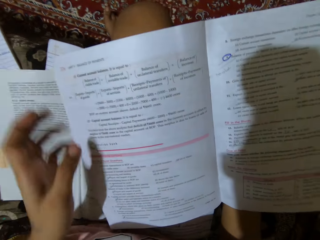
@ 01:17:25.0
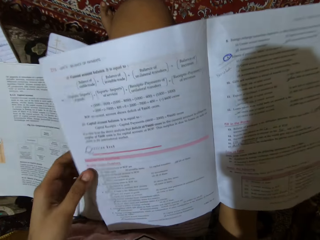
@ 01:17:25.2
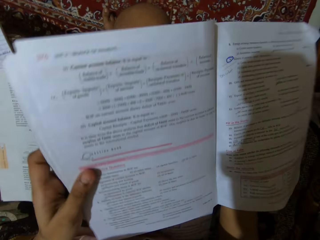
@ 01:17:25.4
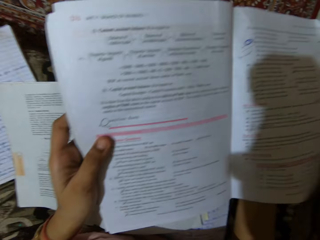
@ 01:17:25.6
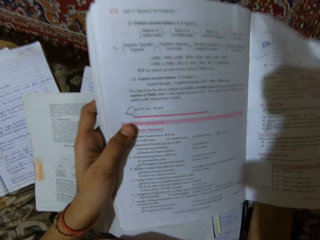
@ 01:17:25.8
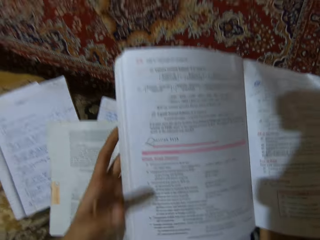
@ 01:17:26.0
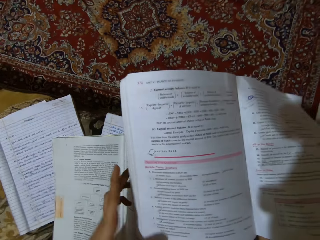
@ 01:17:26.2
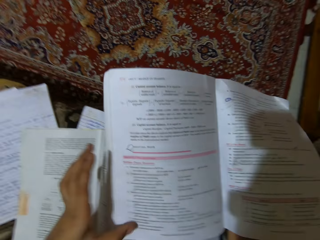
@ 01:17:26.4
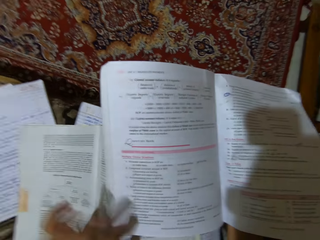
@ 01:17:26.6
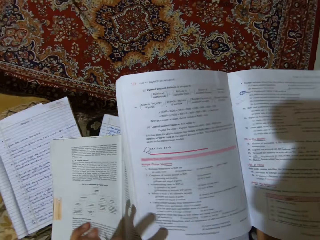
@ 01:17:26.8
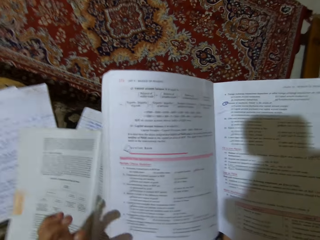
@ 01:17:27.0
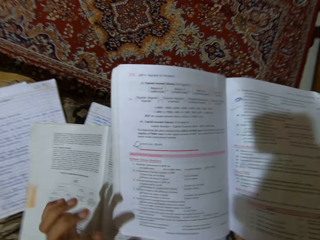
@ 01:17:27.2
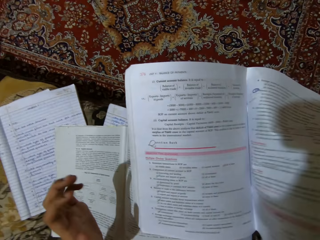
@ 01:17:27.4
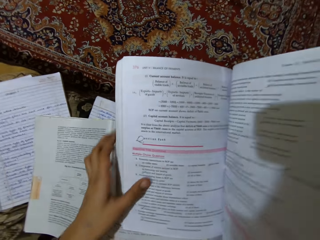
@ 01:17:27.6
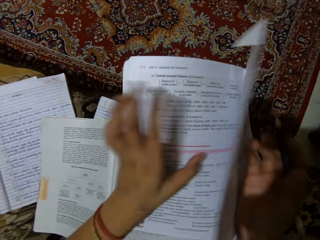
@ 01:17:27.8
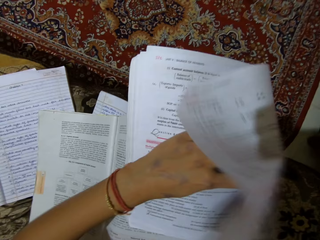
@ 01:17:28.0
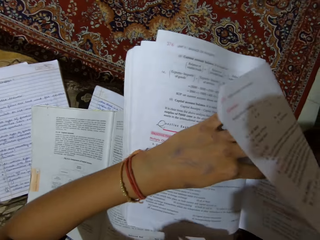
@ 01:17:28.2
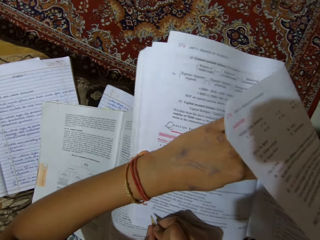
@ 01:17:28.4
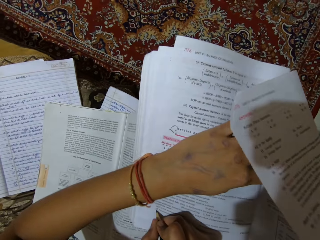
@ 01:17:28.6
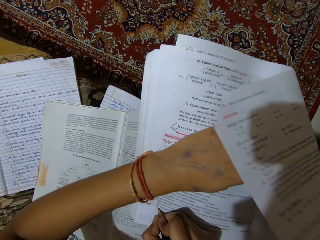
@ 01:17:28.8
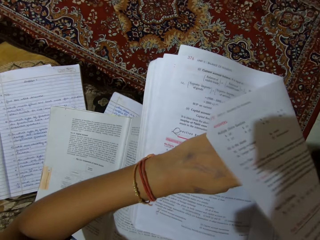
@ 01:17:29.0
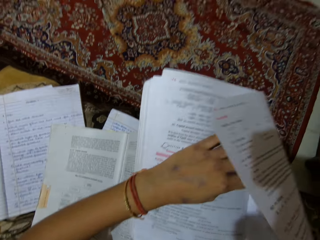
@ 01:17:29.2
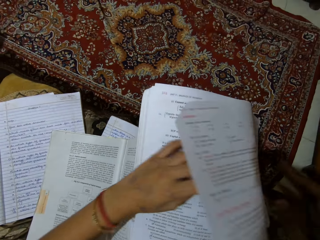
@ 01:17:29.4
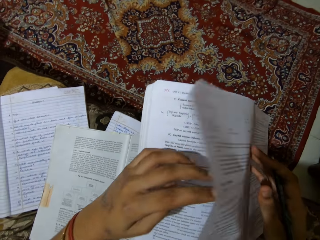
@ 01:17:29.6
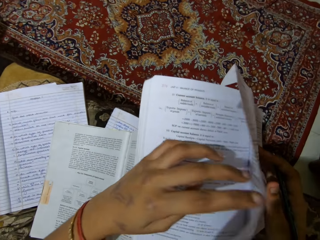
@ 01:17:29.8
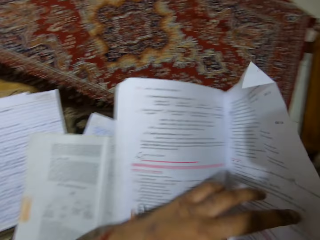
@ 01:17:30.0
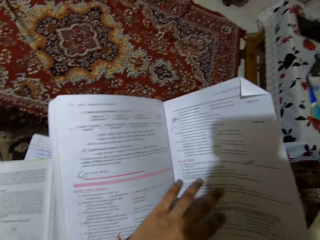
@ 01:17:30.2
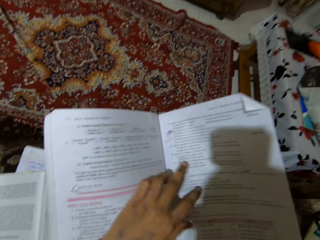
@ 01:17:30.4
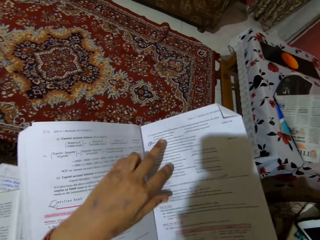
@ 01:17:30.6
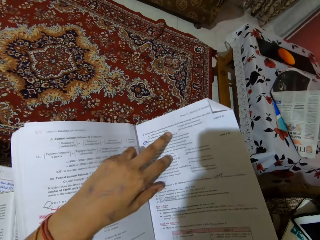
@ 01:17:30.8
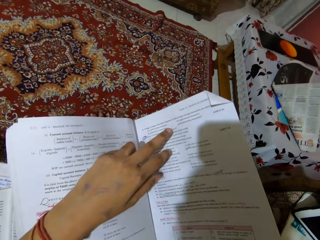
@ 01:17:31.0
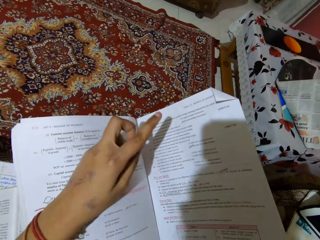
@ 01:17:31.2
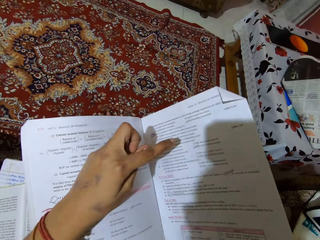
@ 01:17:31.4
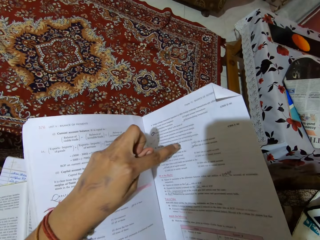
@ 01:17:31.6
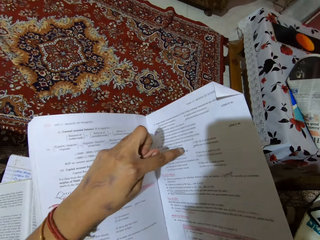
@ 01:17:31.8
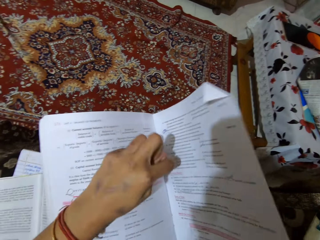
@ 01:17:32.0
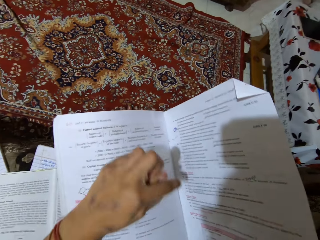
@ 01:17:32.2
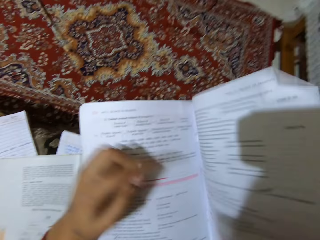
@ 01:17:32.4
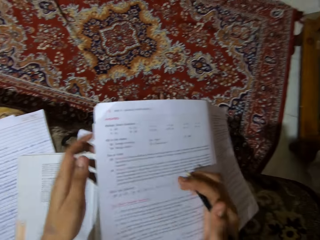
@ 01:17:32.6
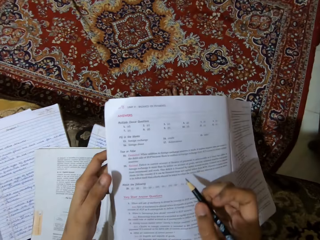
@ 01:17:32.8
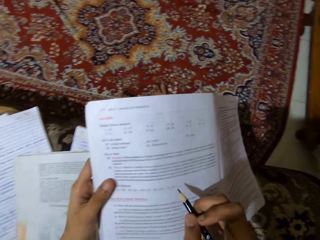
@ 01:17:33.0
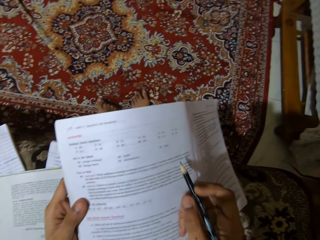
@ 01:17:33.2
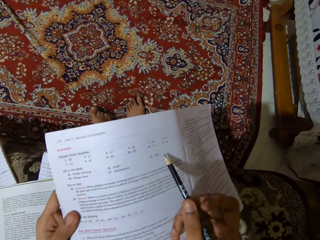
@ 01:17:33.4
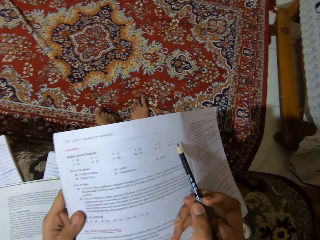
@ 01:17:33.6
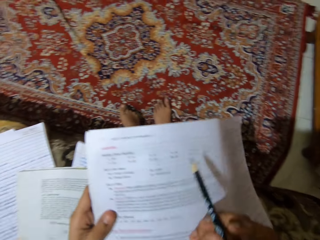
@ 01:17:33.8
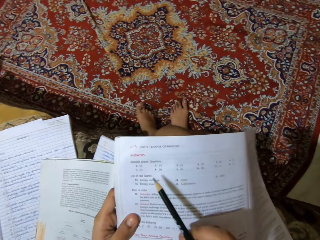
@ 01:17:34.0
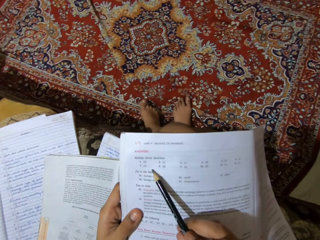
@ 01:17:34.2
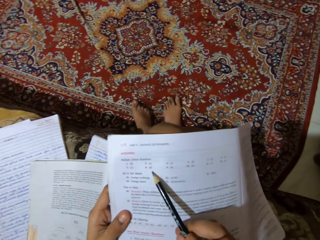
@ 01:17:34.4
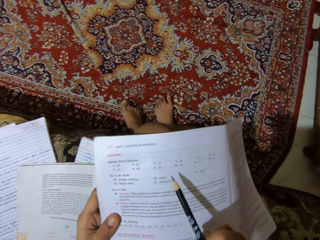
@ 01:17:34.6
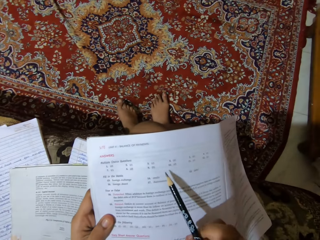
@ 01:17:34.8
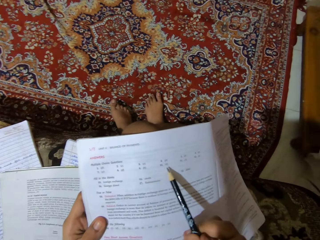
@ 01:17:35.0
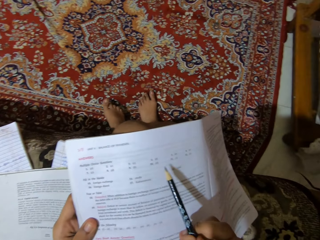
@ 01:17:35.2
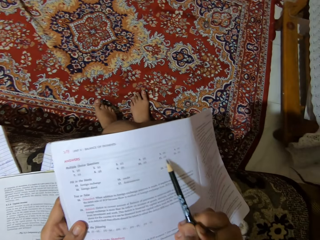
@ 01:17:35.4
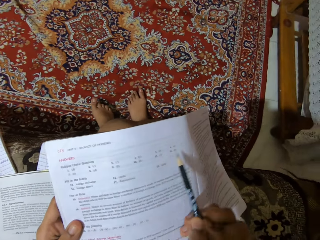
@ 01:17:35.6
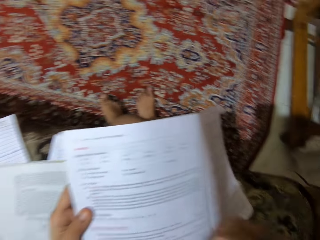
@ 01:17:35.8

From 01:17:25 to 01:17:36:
The camera wearer moves the book. They refer to the next page. They write on the book. They refer to the next page. They read the marked answers. They refer to the next page.

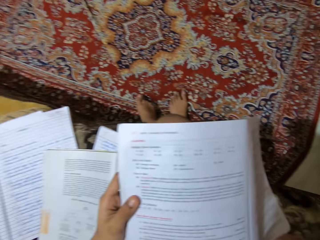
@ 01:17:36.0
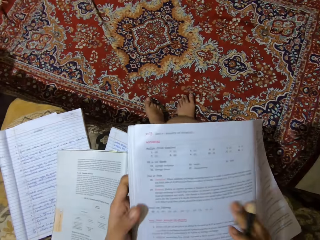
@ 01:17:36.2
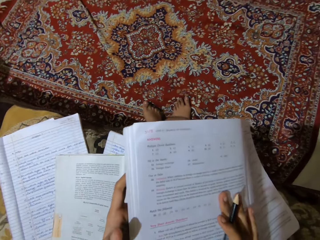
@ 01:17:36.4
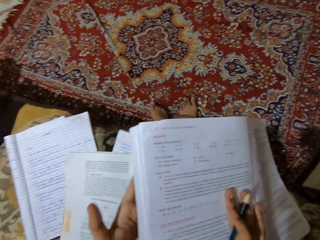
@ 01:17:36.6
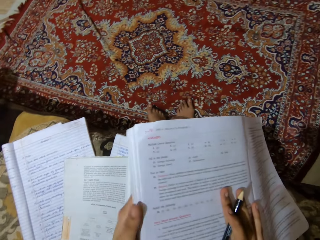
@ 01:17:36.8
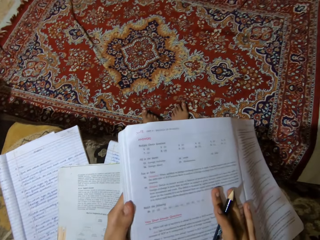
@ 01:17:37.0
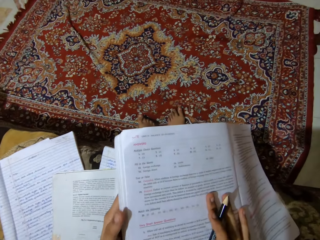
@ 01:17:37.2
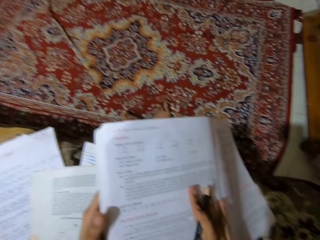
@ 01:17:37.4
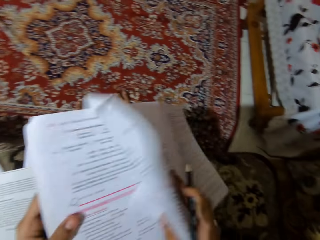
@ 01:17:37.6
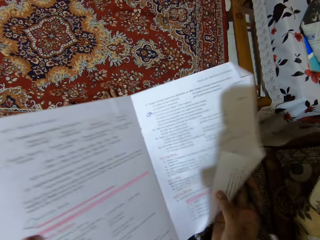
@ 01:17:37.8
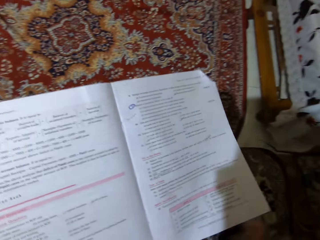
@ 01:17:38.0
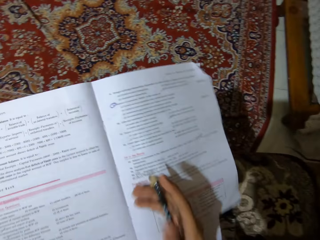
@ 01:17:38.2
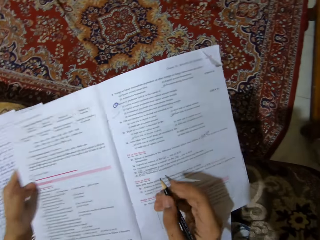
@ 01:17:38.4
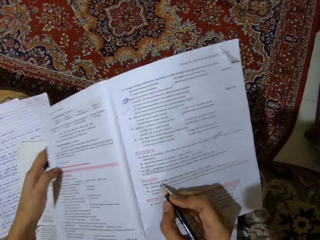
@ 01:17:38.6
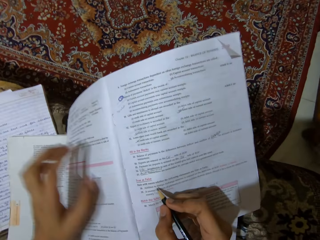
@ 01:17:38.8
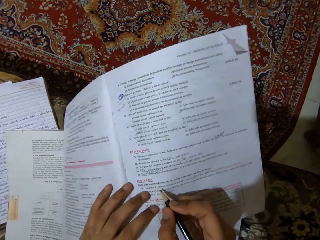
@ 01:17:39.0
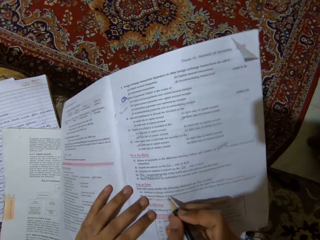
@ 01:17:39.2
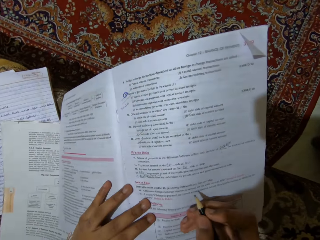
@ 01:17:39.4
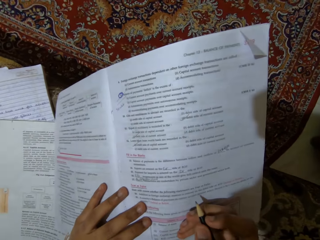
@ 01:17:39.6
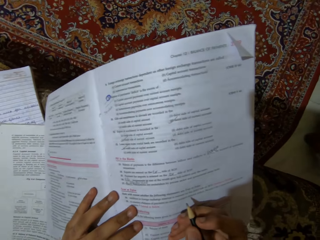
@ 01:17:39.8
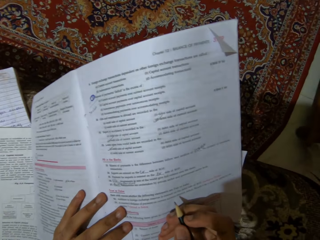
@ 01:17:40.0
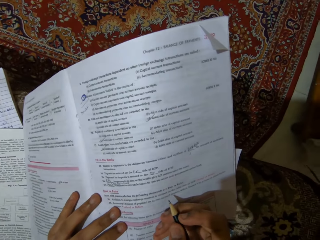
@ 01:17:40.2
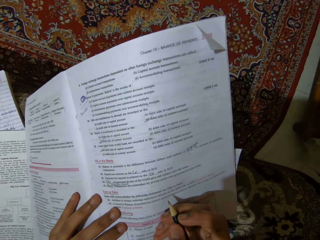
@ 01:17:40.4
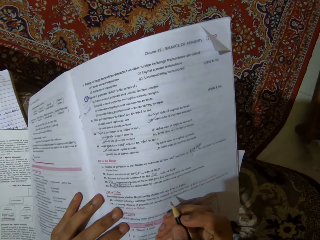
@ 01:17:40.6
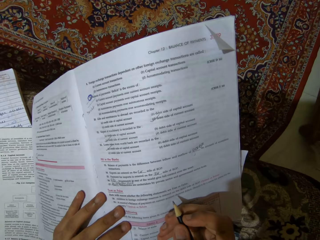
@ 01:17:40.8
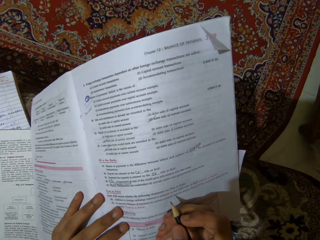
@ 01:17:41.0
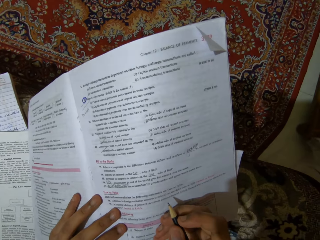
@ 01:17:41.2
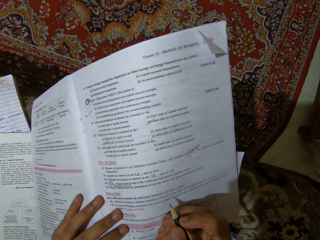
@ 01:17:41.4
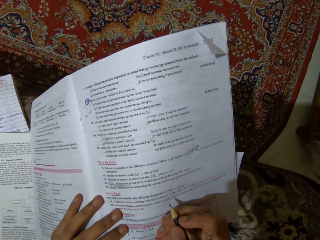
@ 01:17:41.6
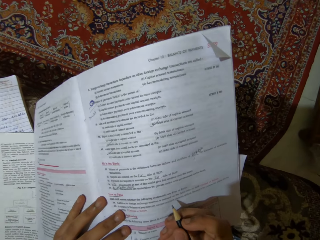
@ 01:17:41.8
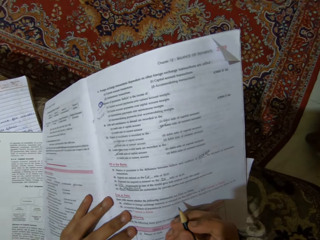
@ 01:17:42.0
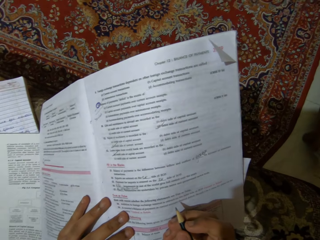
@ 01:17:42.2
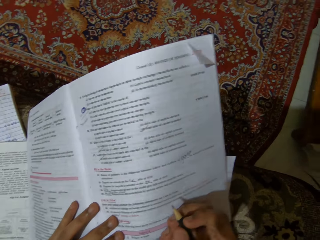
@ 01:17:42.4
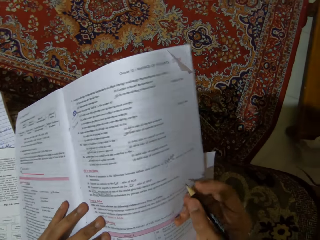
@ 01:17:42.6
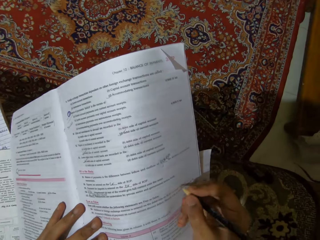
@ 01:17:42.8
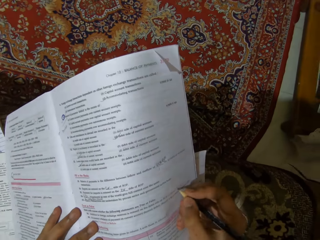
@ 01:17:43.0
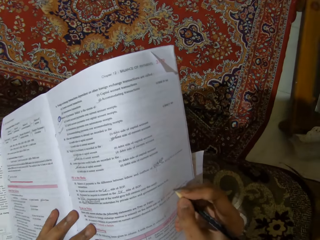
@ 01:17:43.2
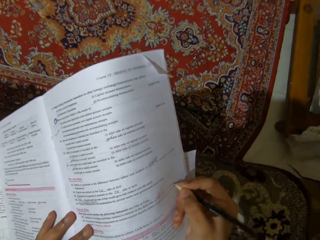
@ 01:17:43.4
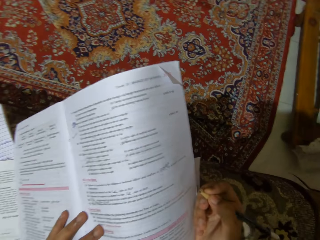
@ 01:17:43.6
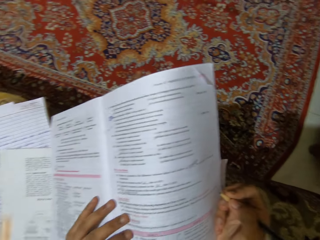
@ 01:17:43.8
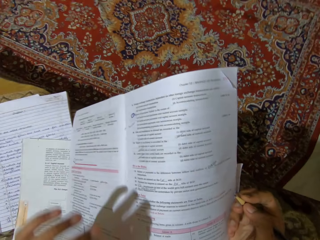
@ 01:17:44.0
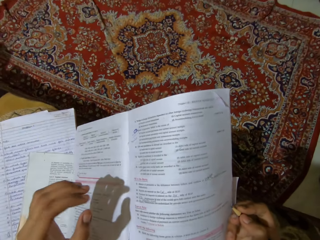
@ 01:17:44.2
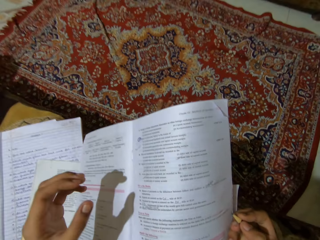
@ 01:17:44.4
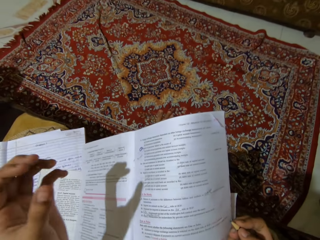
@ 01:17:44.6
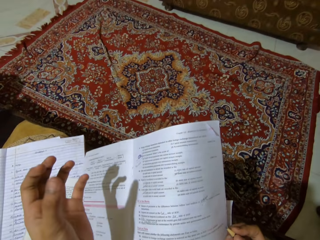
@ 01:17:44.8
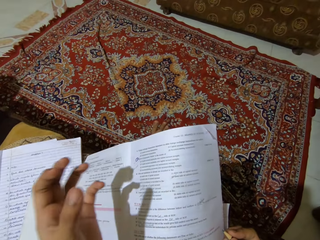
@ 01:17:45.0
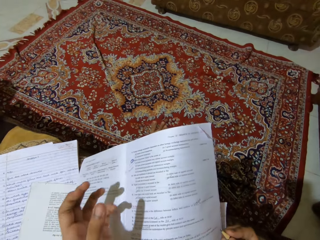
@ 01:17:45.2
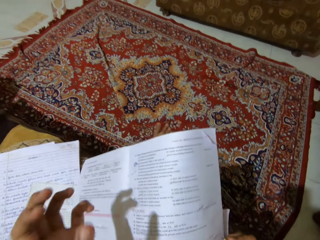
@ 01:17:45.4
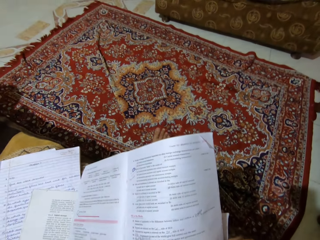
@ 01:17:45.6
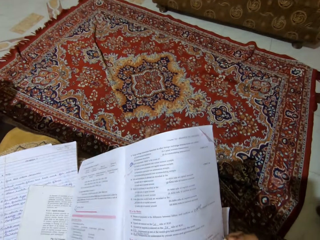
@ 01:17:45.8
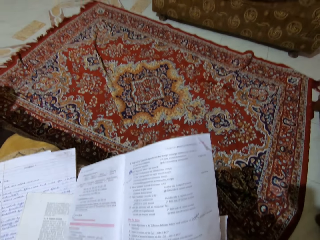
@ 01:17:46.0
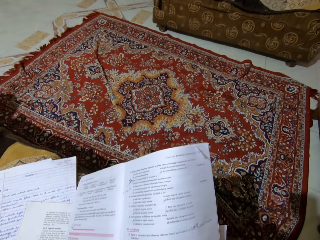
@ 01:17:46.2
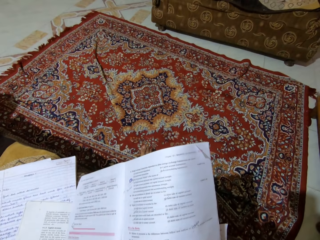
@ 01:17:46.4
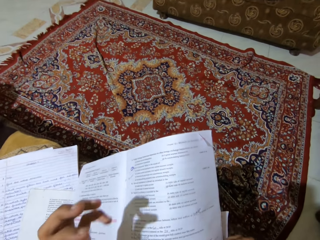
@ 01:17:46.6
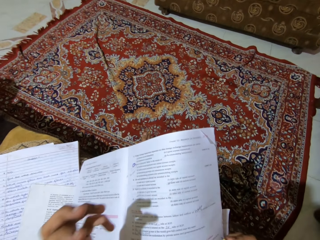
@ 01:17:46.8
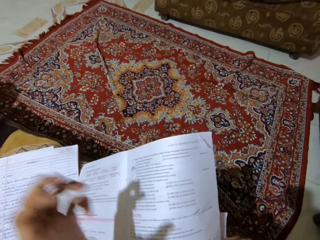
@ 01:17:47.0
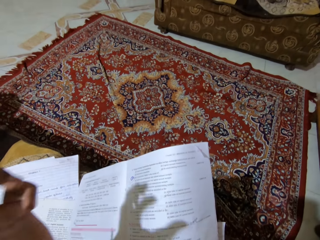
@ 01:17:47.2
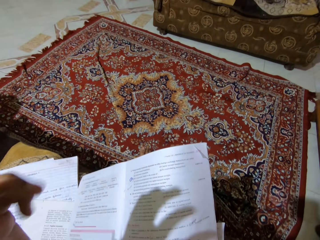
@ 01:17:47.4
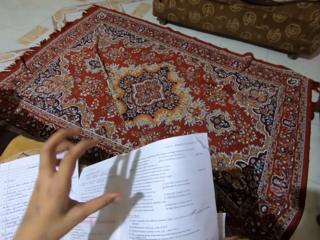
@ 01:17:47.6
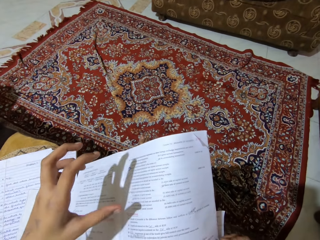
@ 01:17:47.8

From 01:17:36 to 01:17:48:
The camera wearer reads the marked answers. They read the question. They mark the answer. They move the hands.
